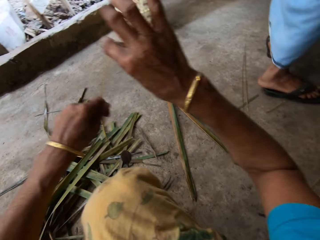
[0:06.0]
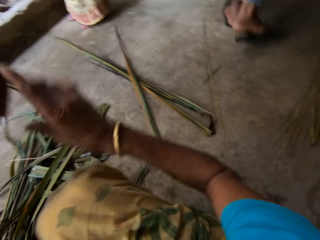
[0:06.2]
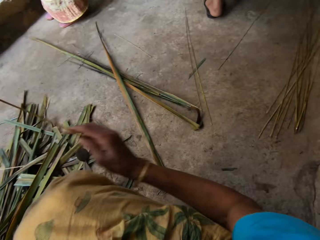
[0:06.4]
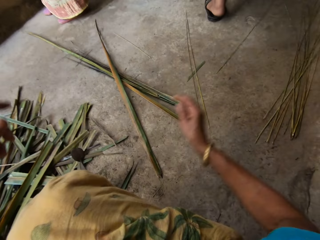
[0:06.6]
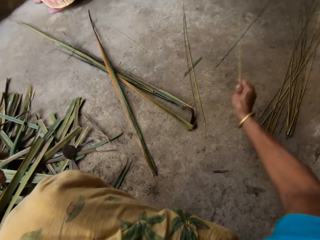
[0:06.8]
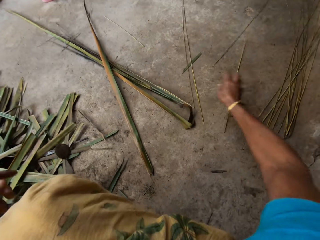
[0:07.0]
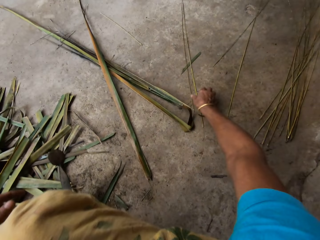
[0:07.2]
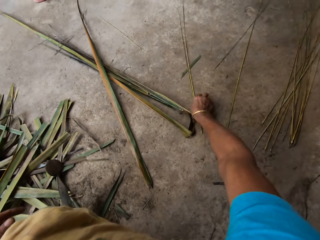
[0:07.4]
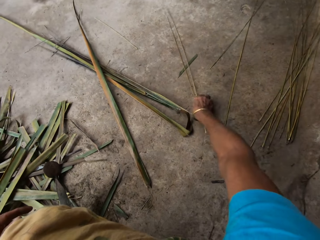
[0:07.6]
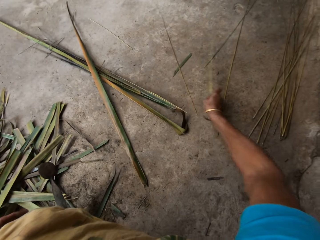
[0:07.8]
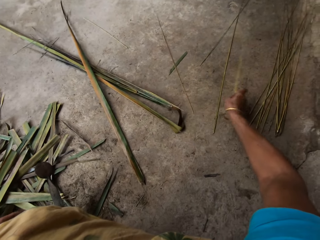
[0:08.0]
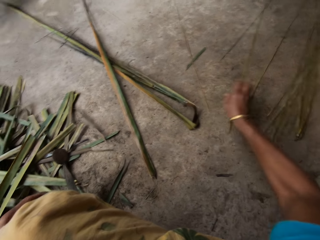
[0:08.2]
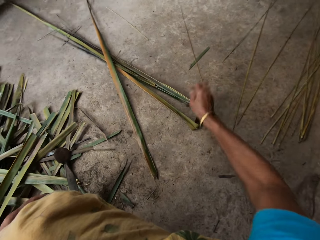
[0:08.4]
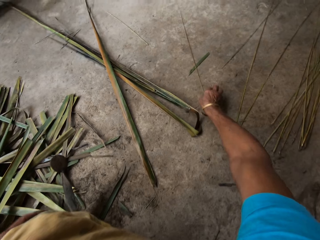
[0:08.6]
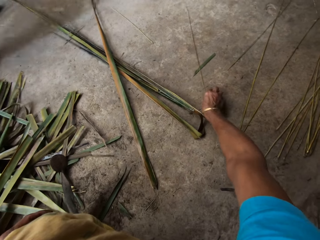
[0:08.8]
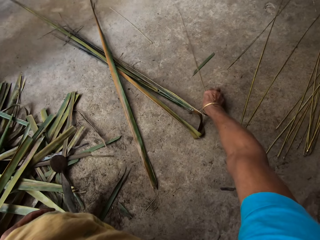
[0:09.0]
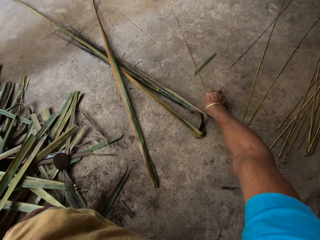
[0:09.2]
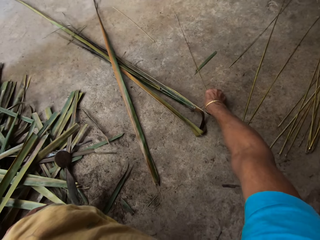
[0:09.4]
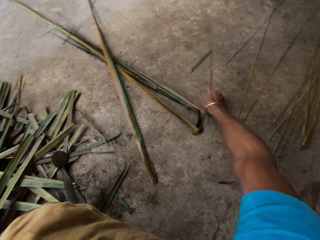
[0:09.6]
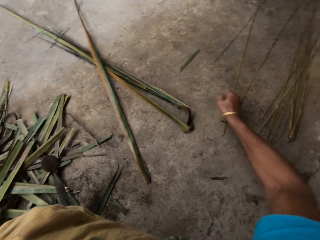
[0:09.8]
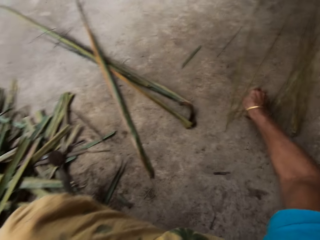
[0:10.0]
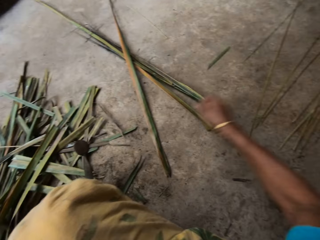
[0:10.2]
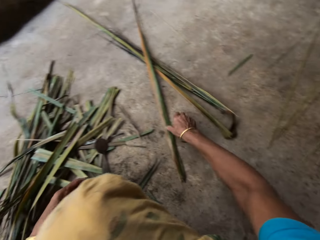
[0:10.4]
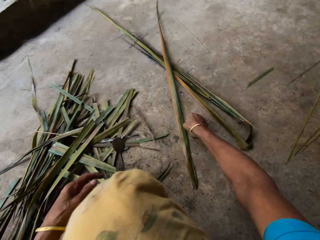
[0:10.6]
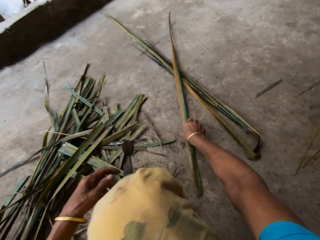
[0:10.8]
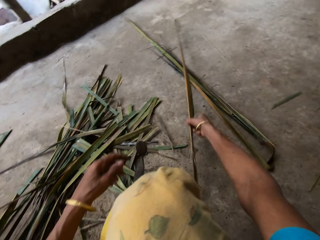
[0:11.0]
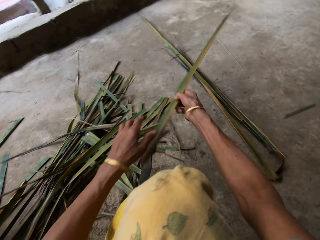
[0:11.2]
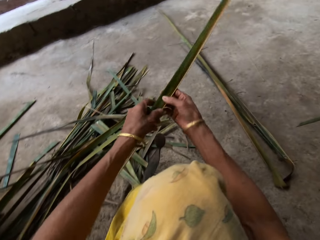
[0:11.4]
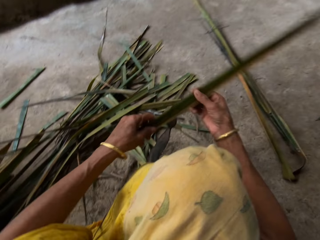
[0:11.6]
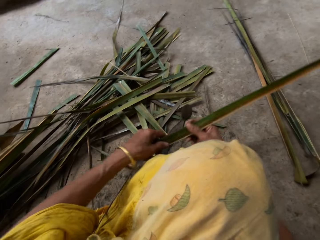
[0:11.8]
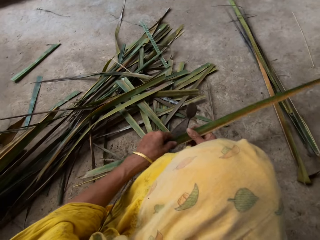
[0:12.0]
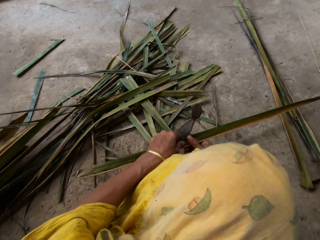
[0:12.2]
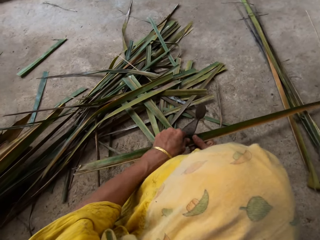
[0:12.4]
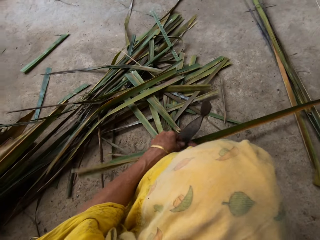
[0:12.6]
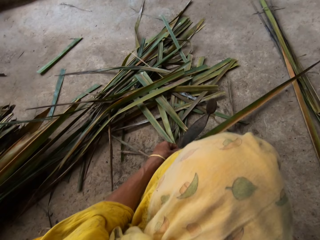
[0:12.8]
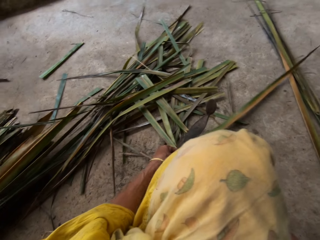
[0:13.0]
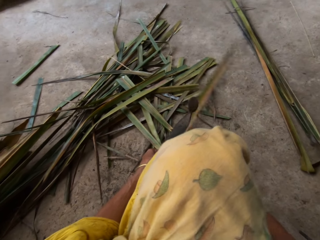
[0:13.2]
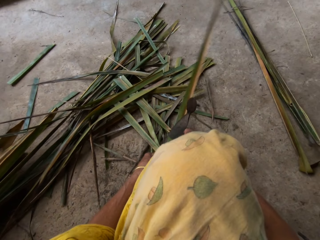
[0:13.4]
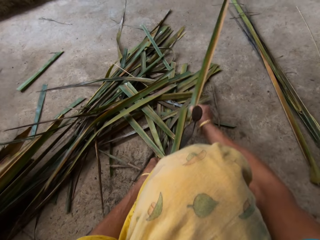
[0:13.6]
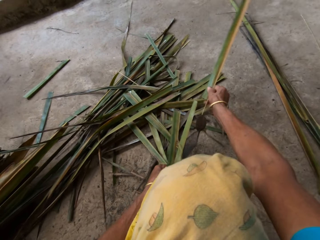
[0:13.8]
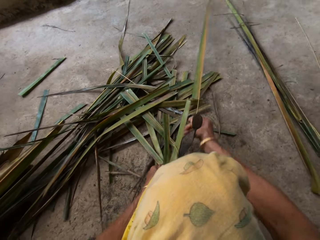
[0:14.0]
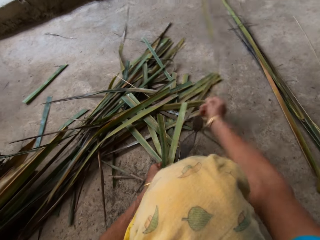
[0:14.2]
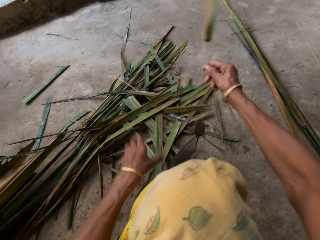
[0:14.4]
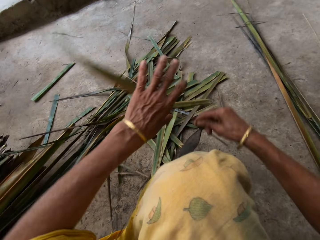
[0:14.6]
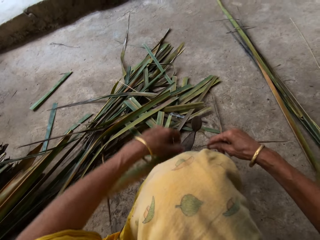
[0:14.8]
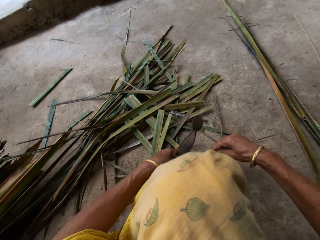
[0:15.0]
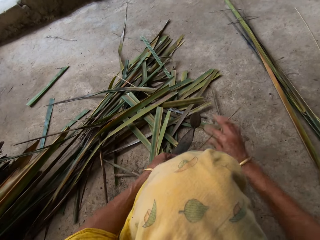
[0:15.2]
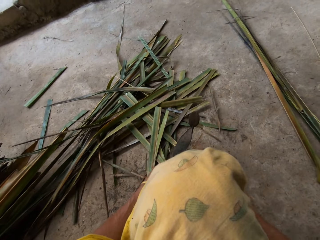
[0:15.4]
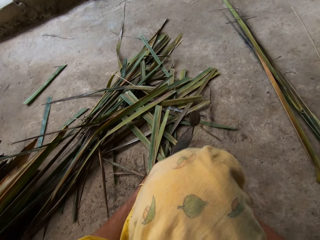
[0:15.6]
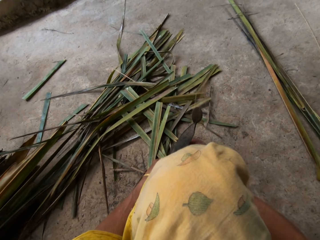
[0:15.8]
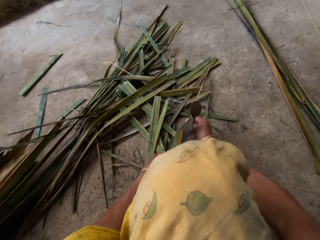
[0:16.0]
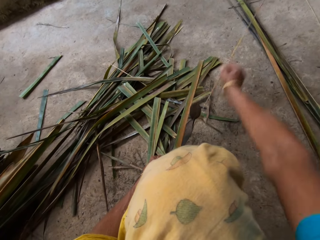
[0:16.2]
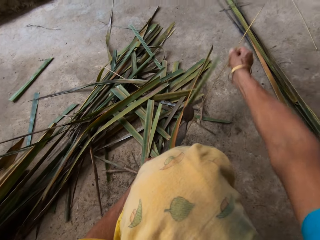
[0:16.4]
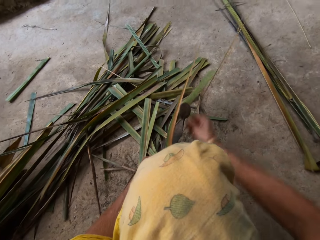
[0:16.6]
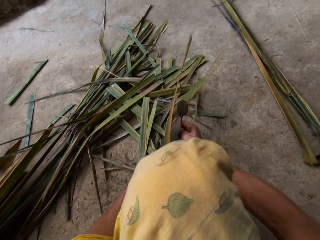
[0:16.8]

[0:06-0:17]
The camera wearer lifts the Napier grass or papyrus reed towards the other hand. They move the right hand. They drop the Napier grass on the floor. They hold the papyrus reed from the floor. They move the right hand. They pick the Napier grass from the floor. They drop the Napier grass in the other side. They move the right hand. They pick the Napier grass. They lift the Napier grass. They place it in the other side. They move the right hand. They pick the Napier grass. They lift the Napier grass. They hold it with the other hand. They move the Napier grass. They cut the Napier grass on something. They tie it with both hands. They lift the Napier group. They cut the Napier grass on something.

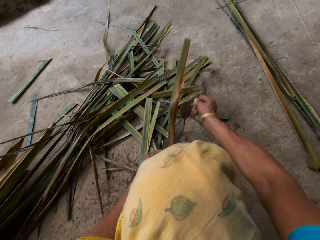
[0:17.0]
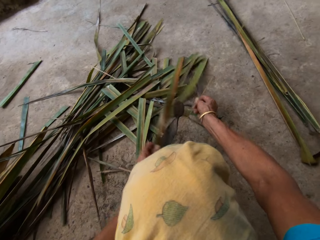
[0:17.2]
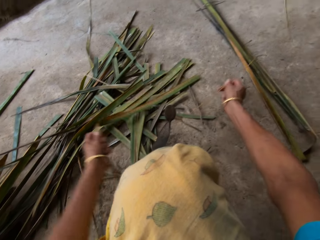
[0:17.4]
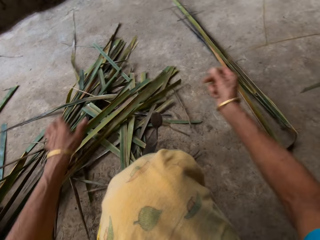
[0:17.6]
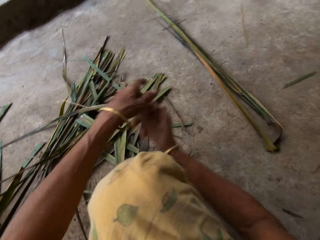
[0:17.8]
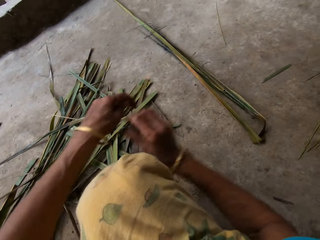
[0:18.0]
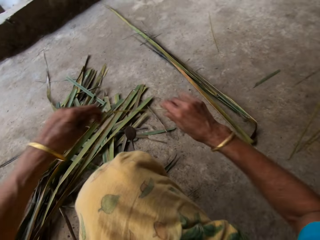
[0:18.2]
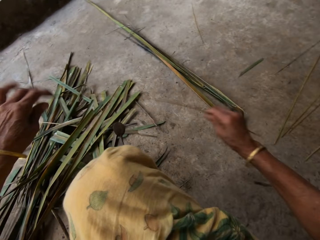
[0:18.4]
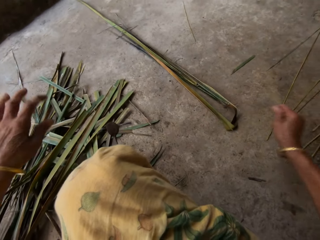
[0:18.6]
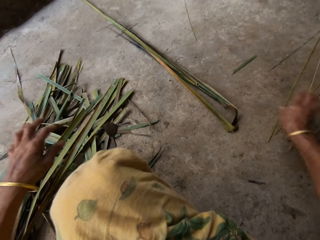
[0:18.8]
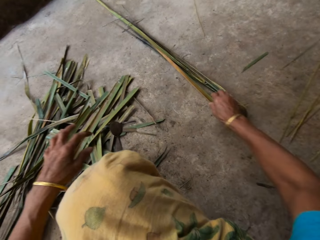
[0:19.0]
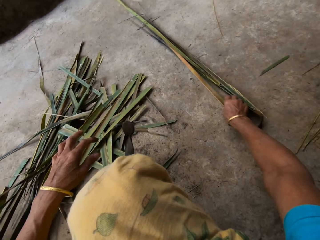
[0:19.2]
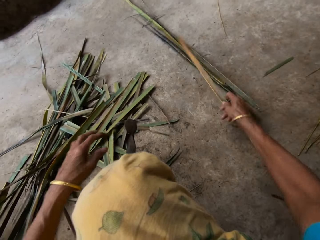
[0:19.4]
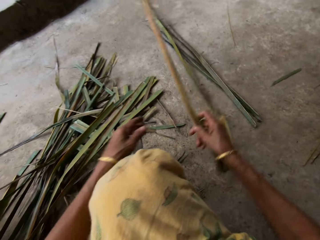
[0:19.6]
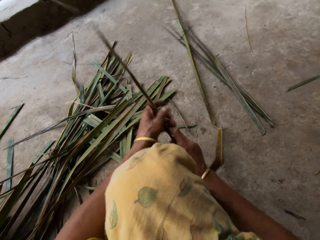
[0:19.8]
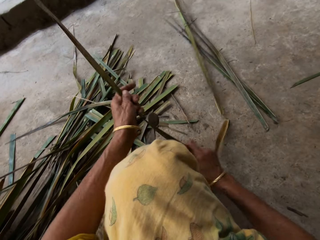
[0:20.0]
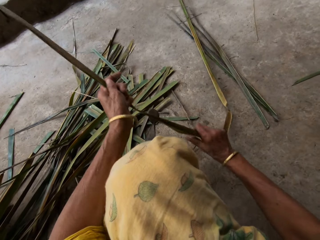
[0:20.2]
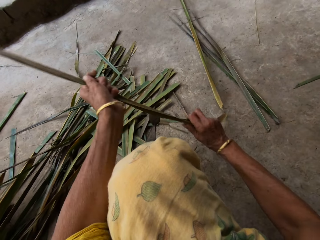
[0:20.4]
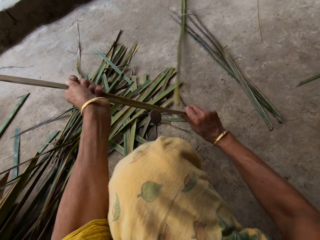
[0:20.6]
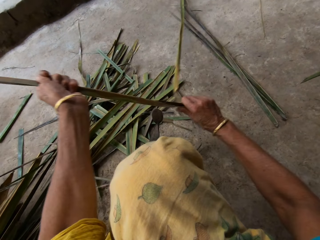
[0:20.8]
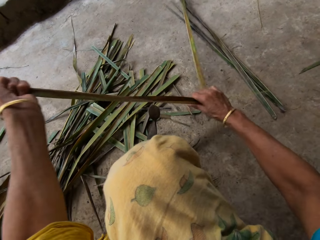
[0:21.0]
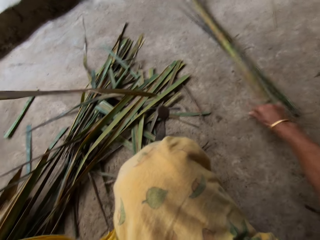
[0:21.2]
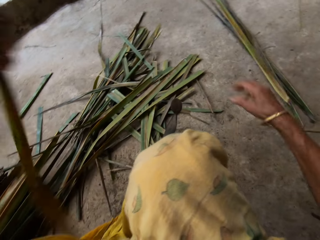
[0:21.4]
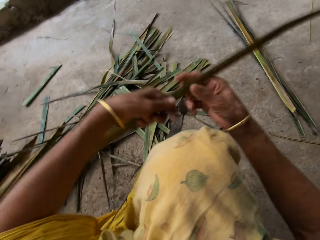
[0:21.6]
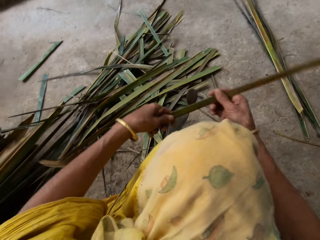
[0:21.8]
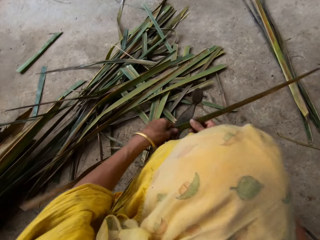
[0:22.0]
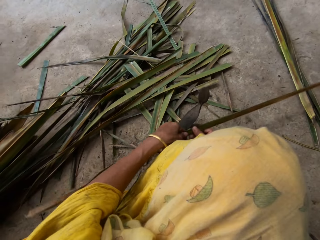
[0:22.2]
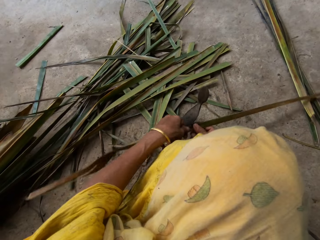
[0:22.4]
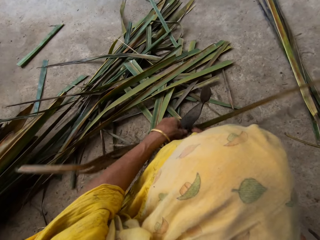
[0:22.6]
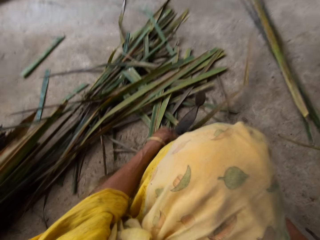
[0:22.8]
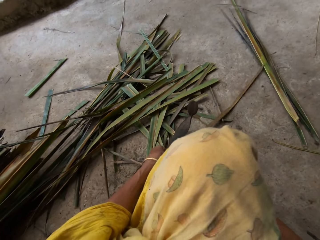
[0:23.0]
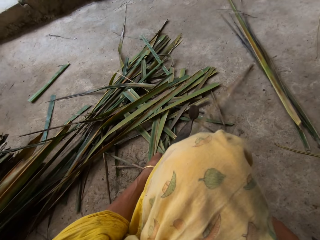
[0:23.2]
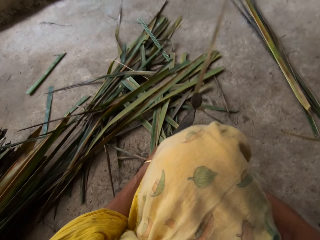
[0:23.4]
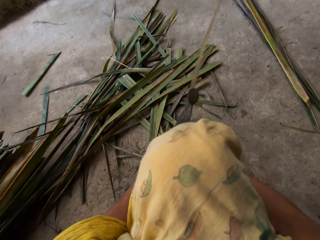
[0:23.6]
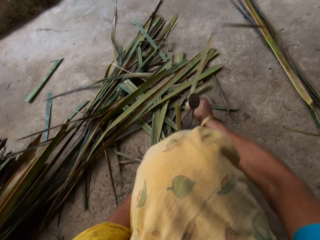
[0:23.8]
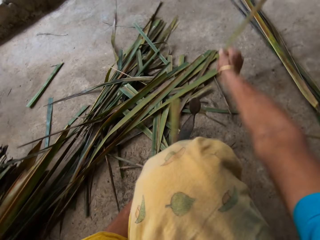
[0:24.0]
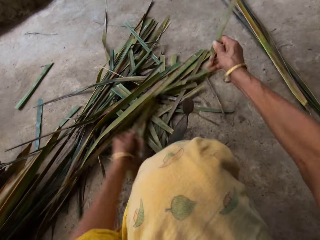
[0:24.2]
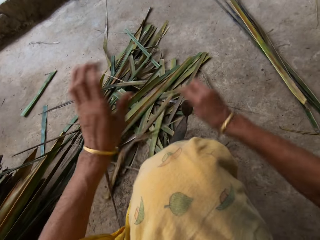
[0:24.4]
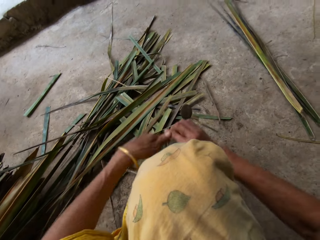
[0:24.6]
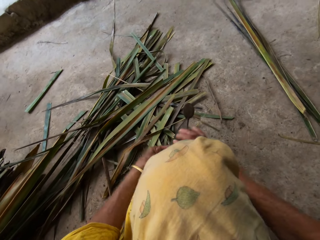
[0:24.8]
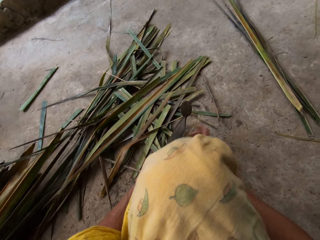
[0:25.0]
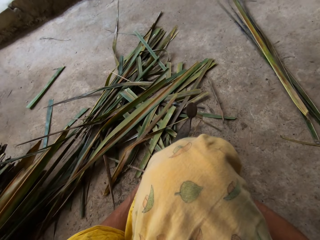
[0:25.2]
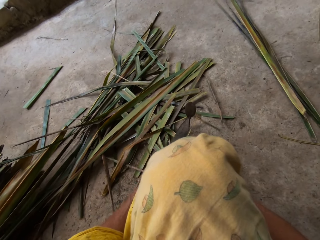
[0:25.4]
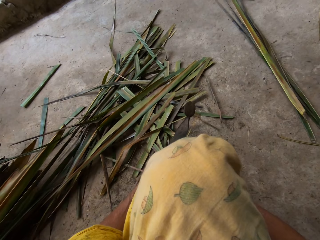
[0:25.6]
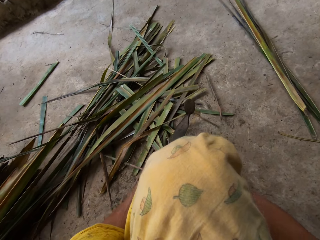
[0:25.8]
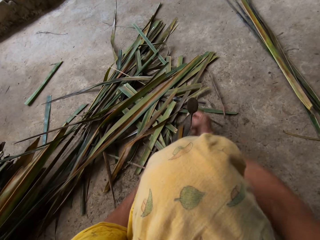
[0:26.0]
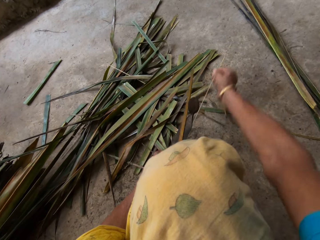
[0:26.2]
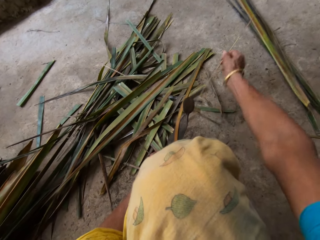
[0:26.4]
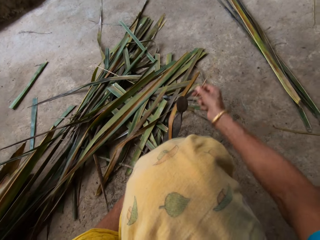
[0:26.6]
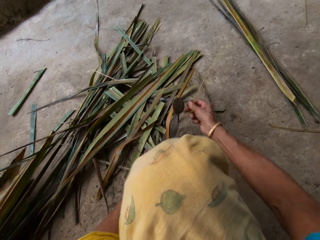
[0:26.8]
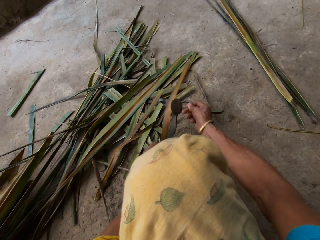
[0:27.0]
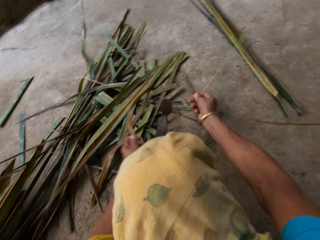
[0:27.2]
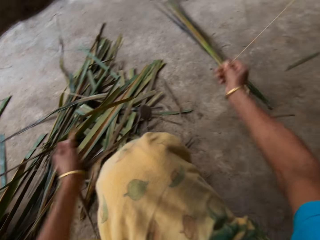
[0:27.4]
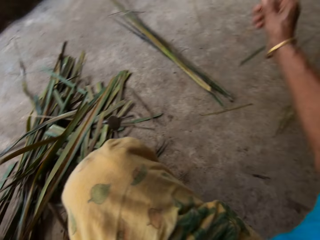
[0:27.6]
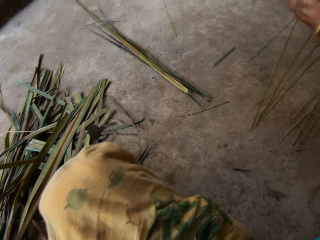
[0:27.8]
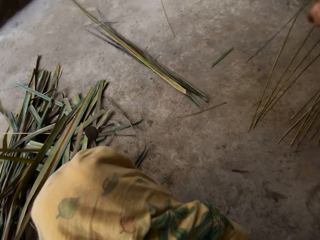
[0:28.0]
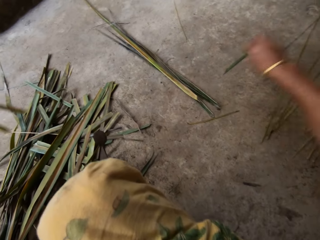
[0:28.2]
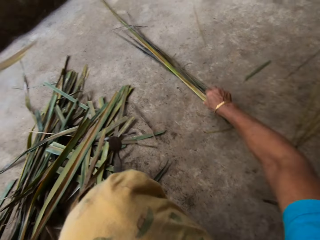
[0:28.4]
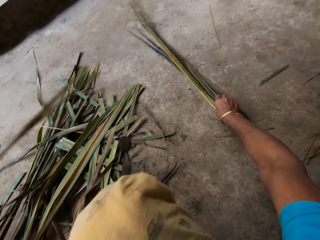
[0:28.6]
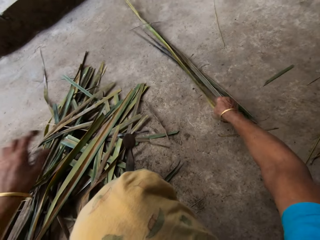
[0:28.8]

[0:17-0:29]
The camera wearer lifts the Napier group or papyrus reed. They hold it with the hand. They move the right hand. They drop the Napier grass on the floor. They pick the Napier grass. They hold it with both hands. They pull the Napier grass. They lift the Napier grass. They cut the Napier grass on something. They tie the papyrus reed. They lift the Napier grass. They cut the Napier grass on something. They lift both hands. They drop the papyrus reed on the floor.
